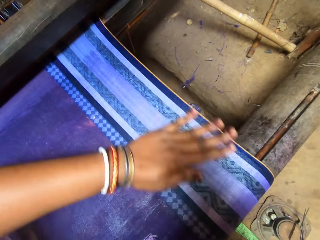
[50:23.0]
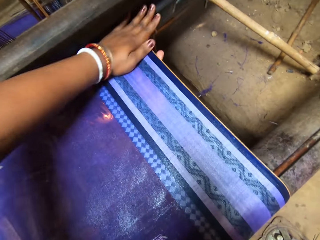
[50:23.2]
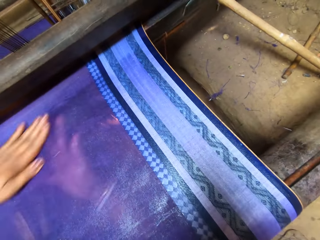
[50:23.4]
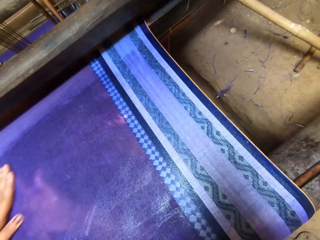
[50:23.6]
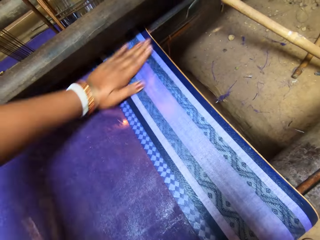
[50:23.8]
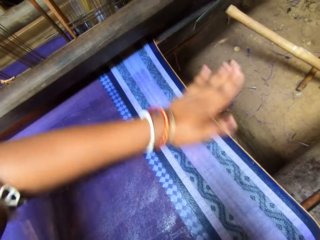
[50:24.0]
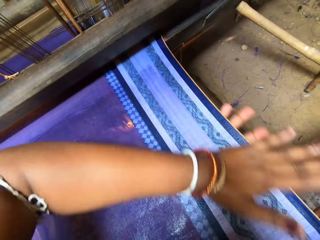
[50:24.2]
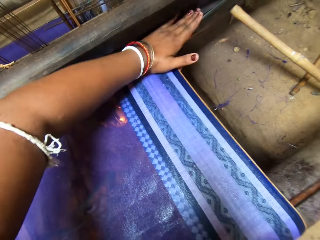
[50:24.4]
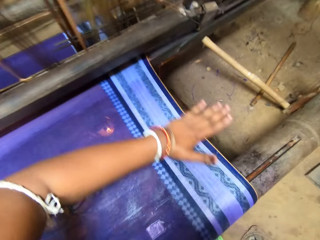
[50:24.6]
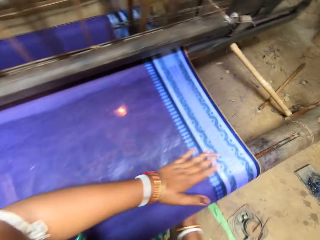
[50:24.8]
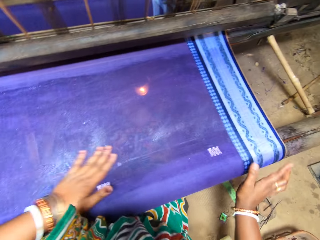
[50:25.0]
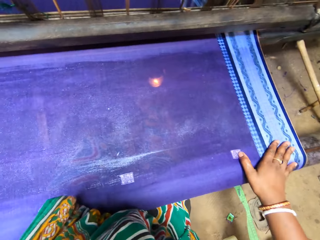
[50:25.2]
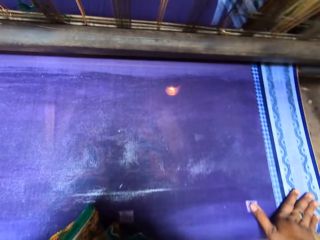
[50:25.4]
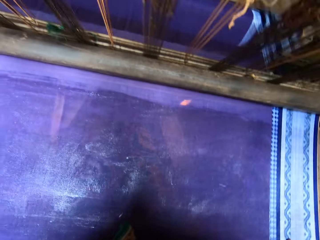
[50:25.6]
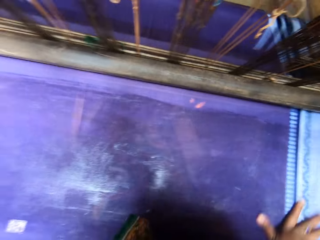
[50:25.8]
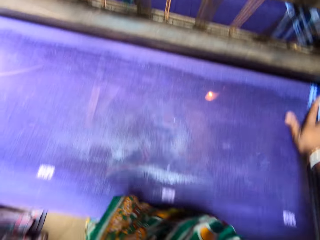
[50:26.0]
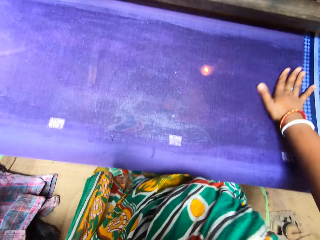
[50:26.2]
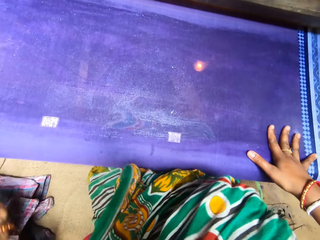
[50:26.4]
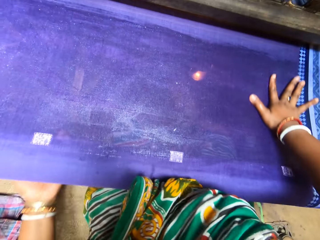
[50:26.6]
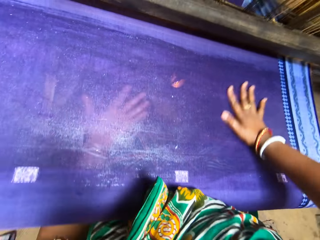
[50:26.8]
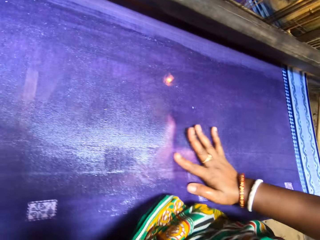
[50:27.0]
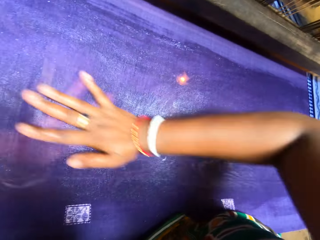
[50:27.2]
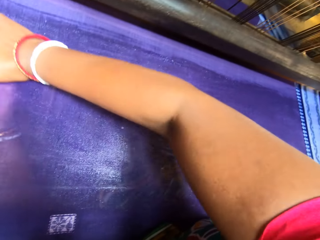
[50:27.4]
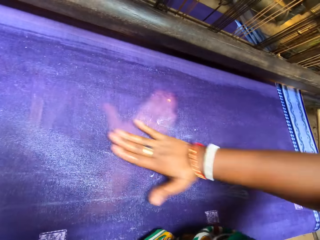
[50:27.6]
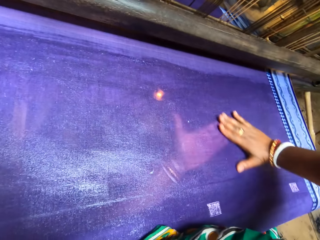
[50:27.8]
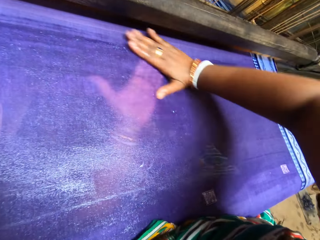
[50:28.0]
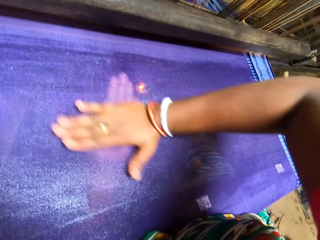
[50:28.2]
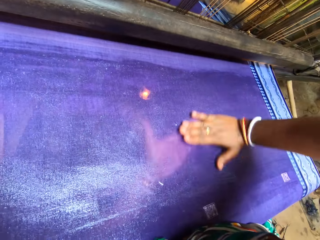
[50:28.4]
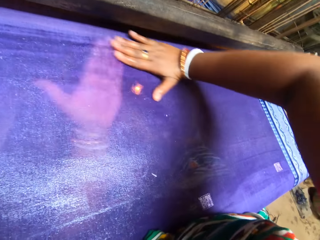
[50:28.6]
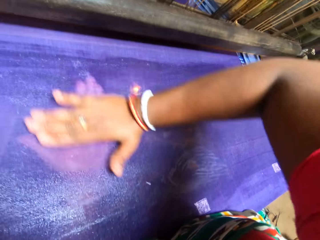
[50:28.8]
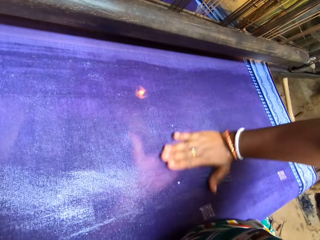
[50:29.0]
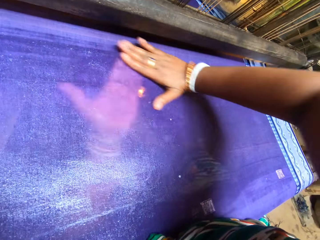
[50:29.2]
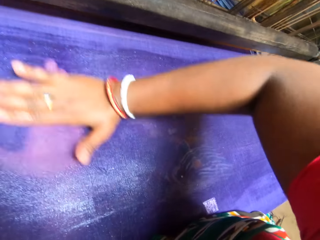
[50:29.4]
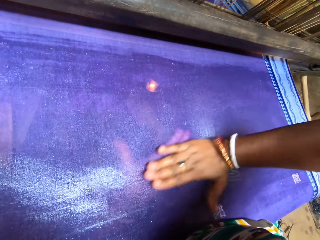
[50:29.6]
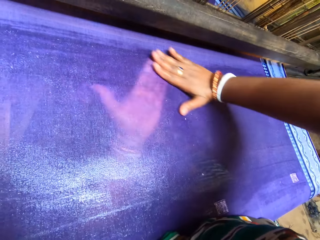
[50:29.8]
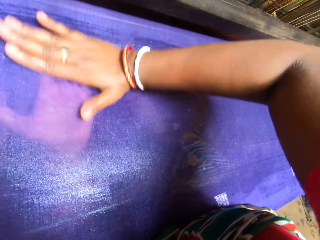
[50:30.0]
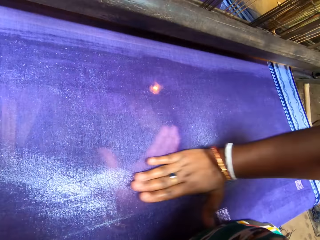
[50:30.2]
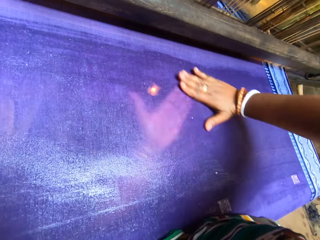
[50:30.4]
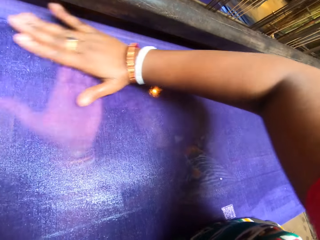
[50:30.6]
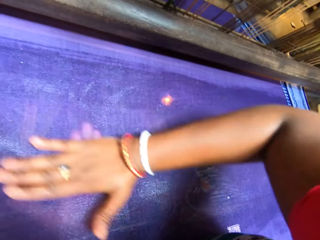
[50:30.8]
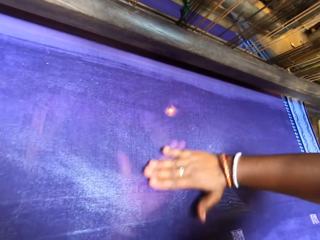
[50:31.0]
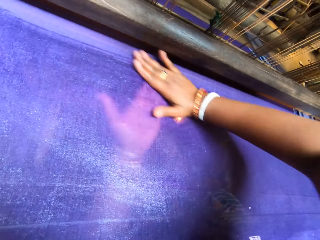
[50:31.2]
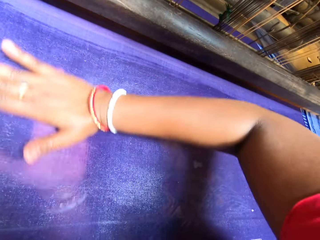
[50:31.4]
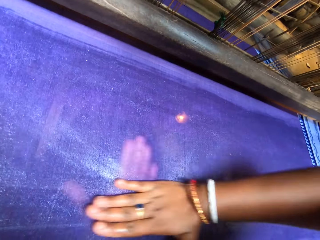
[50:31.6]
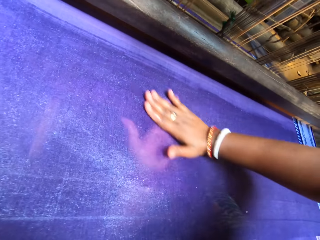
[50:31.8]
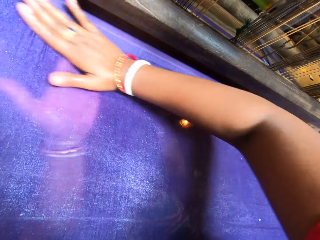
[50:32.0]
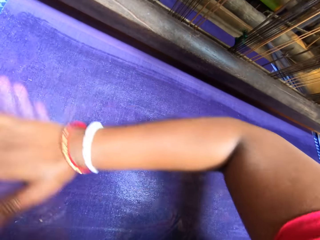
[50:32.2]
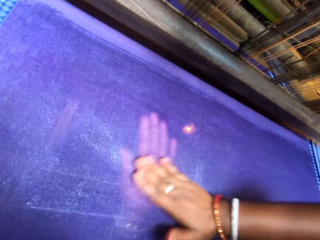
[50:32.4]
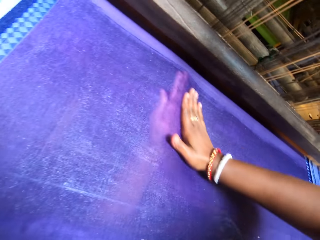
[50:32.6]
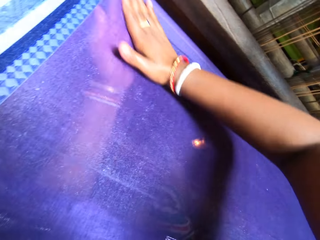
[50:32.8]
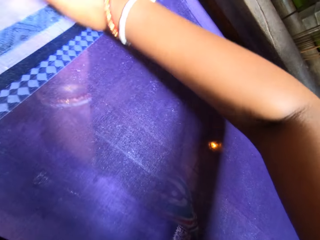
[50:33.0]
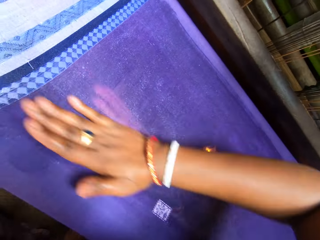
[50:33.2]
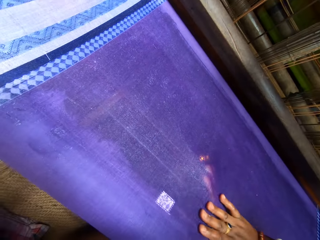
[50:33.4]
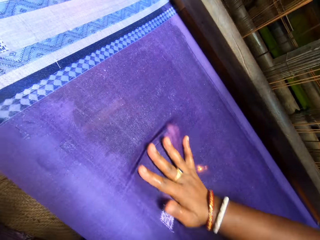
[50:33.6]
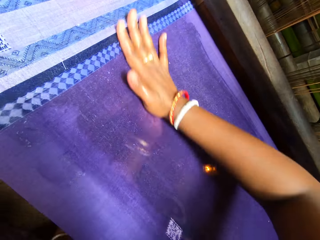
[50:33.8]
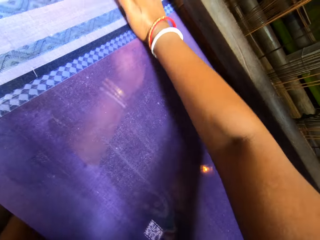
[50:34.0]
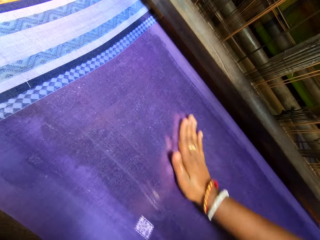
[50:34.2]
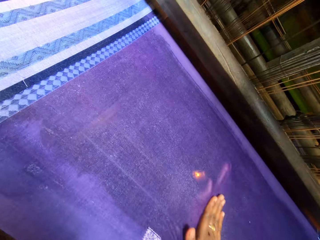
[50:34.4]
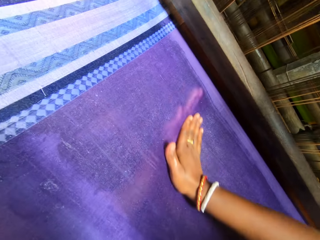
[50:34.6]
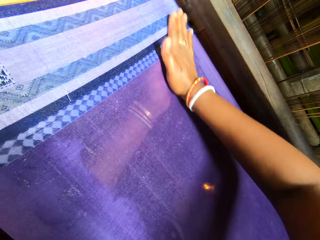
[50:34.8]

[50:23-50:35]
The camera wearer rubs the cloth. They rub the cloth again.

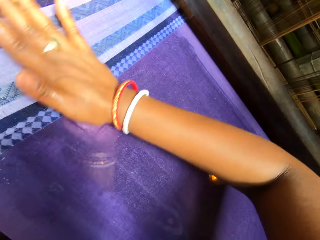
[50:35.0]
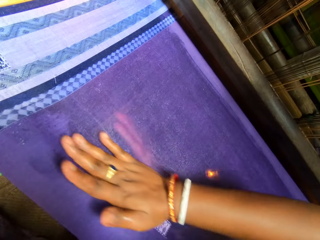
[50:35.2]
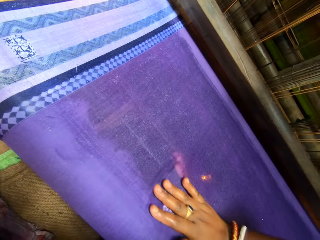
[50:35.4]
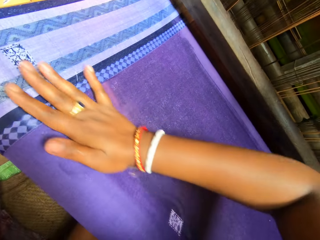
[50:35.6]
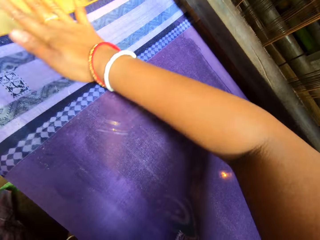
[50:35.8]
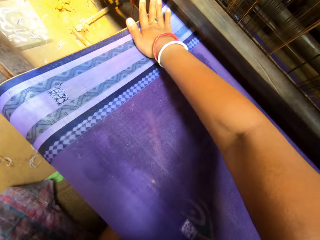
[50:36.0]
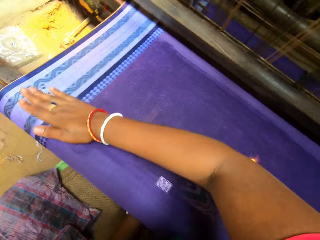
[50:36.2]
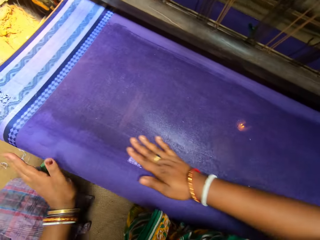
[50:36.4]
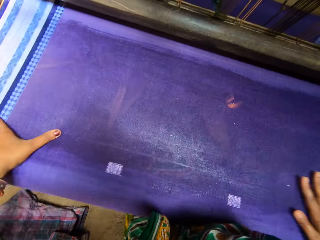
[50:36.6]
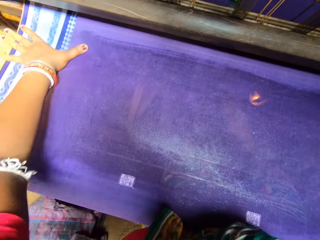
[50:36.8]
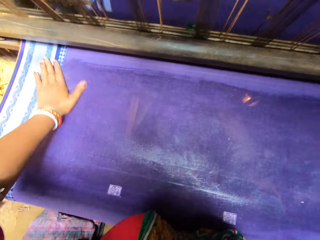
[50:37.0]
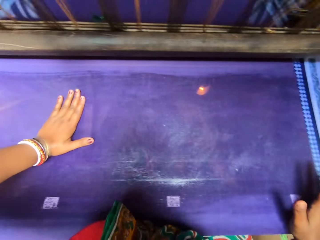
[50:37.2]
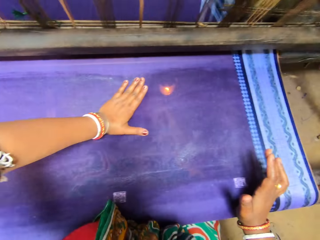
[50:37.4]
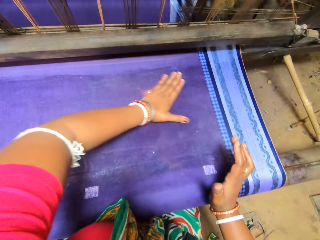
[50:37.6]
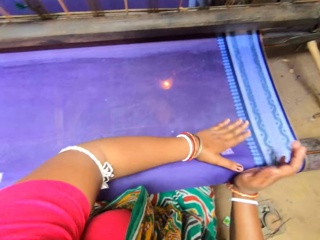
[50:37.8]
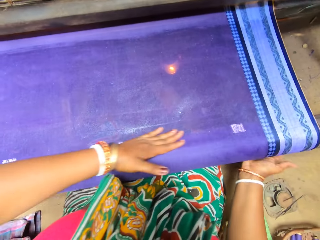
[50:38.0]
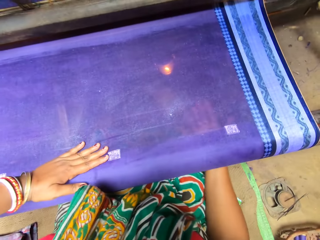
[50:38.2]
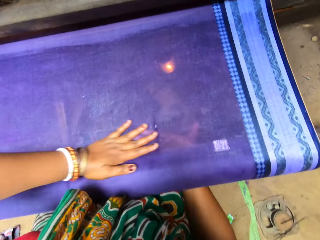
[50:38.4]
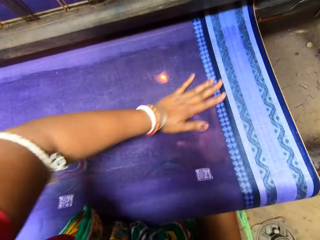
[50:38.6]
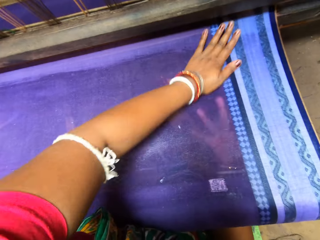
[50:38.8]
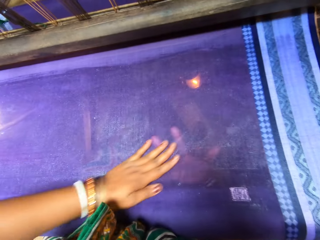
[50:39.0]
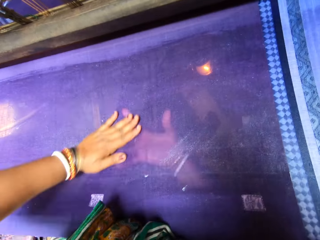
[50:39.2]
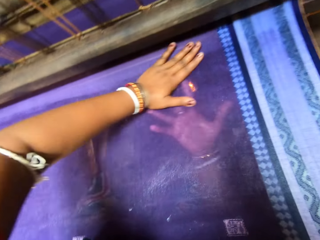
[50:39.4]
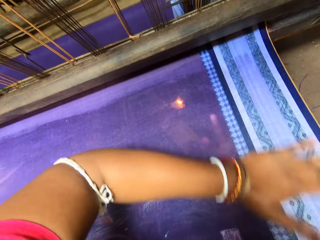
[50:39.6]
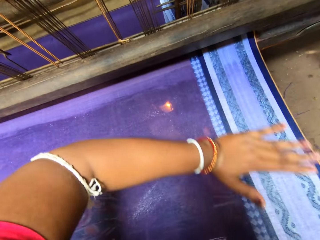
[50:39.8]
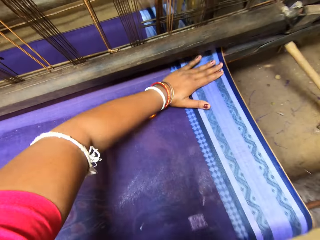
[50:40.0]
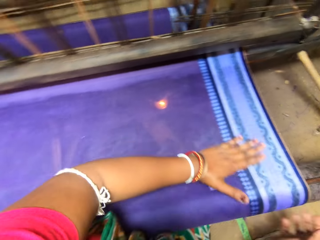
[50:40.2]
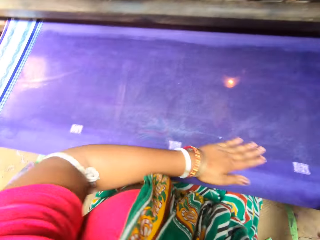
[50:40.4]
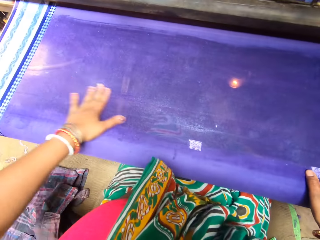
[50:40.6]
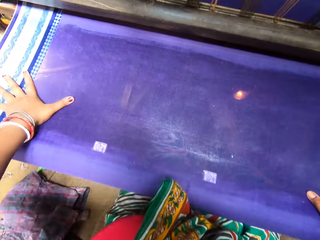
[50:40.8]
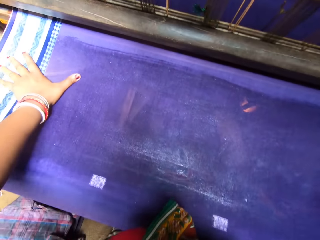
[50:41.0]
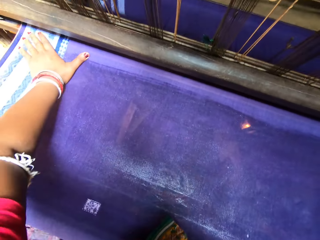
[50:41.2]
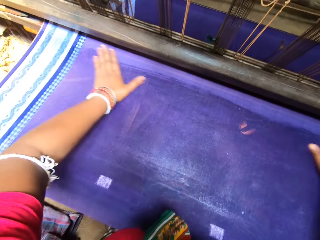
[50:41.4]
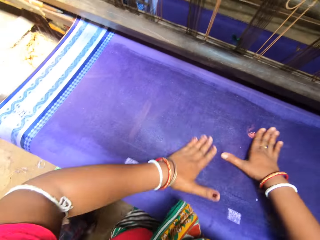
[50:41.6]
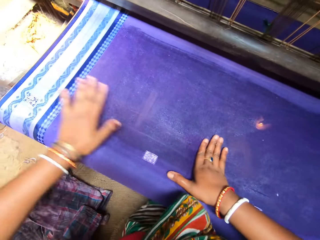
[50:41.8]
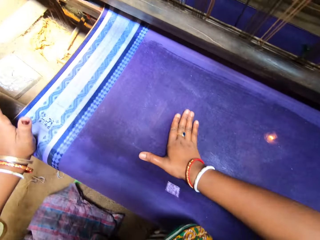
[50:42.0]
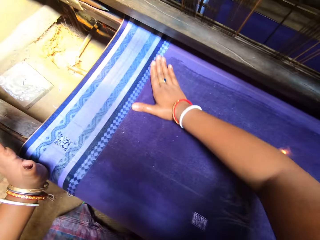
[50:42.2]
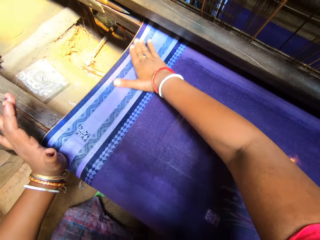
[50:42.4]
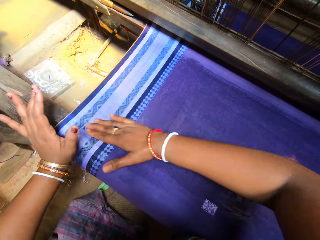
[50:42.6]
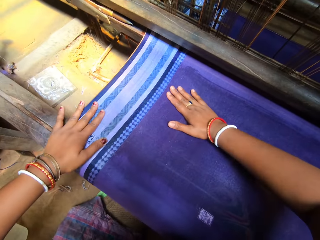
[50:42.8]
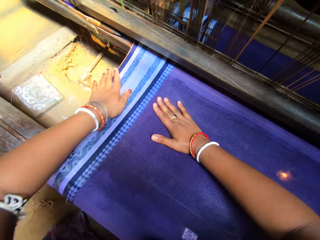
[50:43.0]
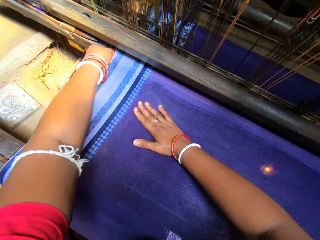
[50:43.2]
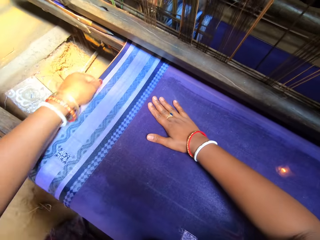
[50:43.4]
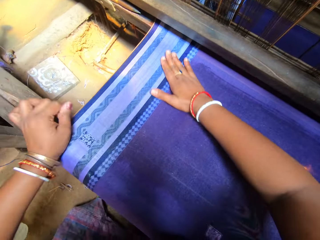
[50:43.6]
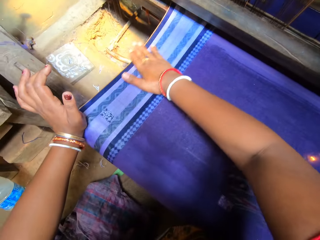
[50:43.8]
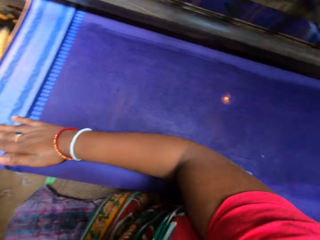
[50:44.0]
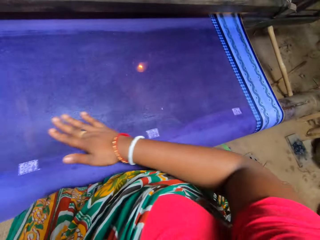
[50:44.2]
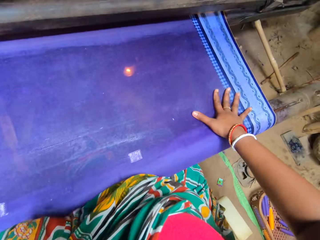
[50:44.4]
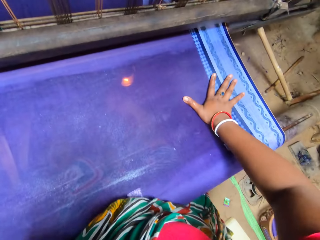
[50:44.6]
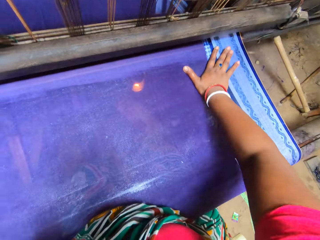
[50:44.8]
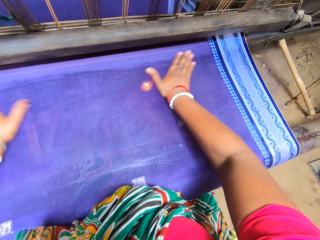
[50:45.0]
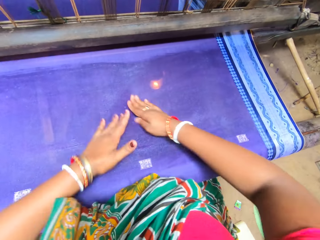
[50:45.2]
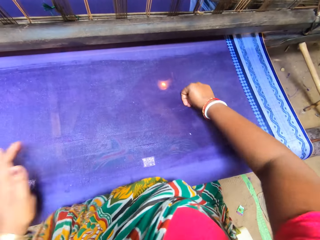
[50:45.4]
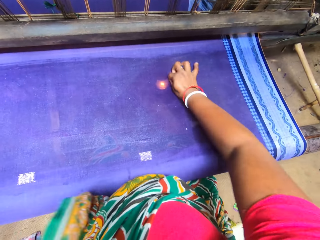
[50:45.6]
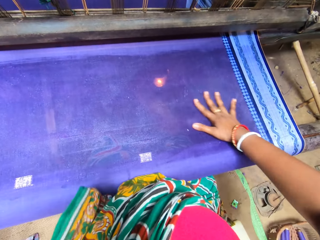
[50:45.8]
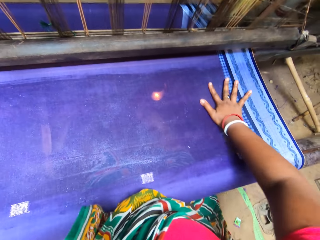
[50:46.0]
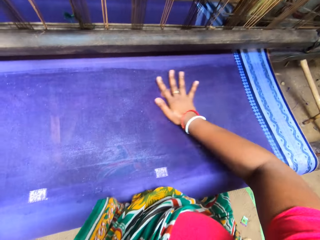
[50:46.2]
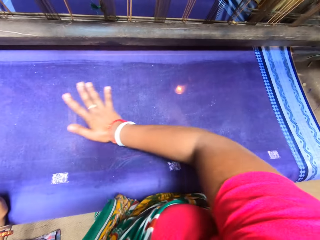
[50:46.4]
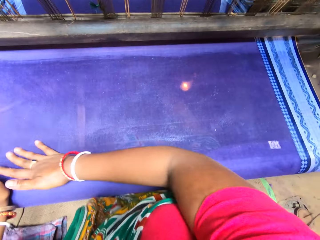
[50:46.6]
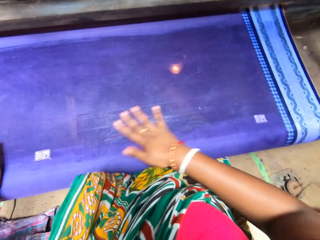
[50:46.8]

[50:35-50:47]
The camera wearer rubs the cloth. They rub the cloth repeatedly.
